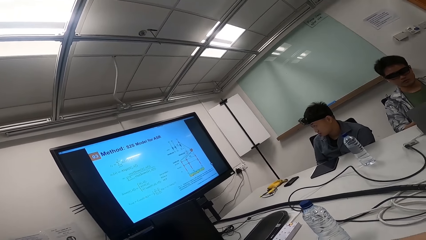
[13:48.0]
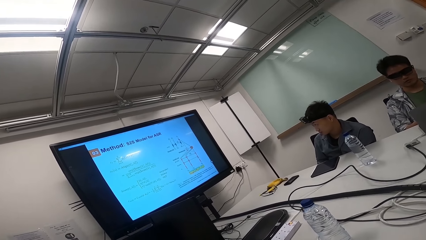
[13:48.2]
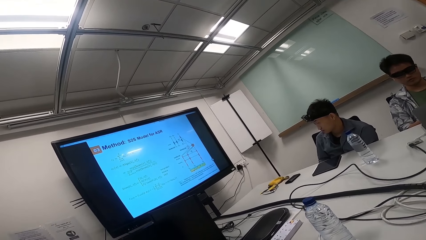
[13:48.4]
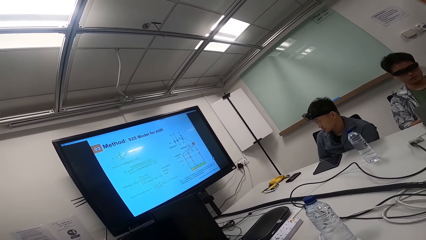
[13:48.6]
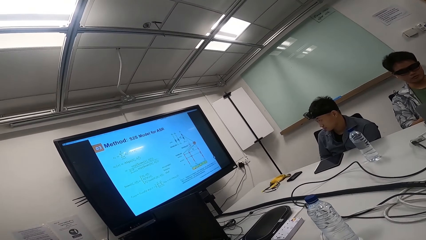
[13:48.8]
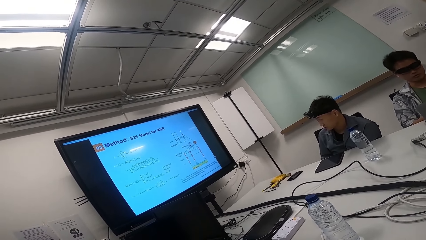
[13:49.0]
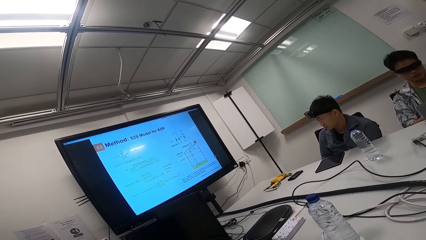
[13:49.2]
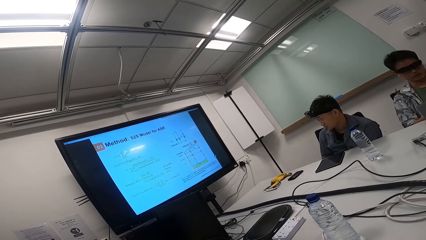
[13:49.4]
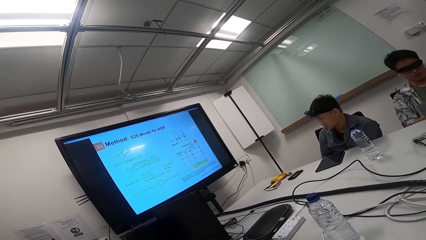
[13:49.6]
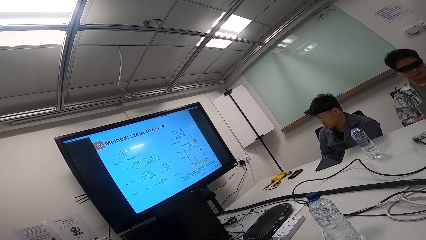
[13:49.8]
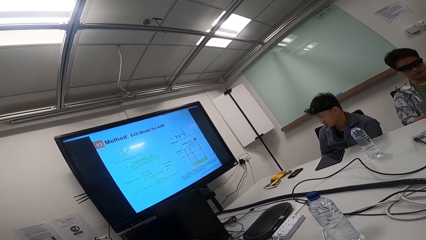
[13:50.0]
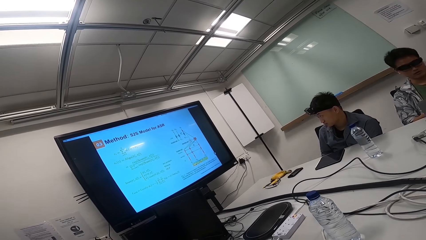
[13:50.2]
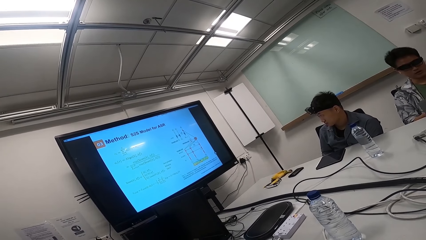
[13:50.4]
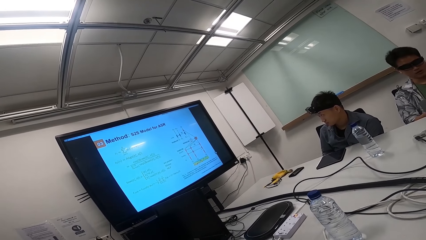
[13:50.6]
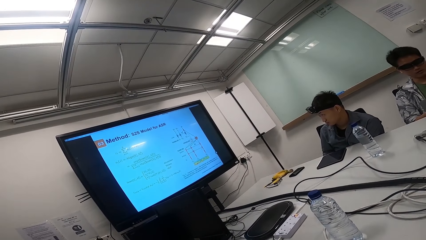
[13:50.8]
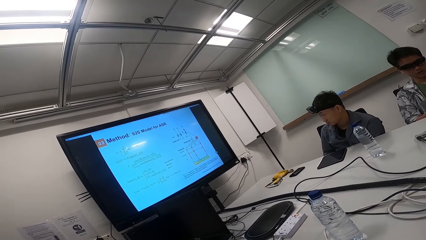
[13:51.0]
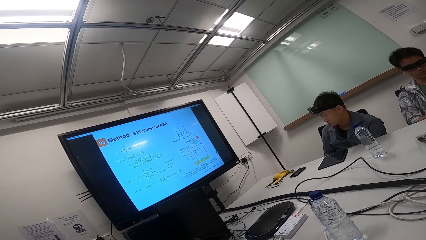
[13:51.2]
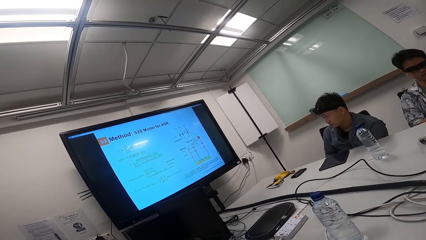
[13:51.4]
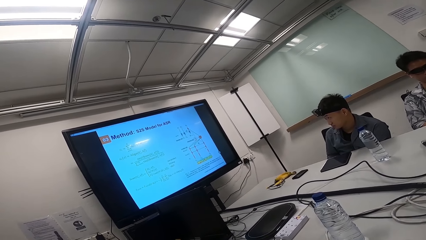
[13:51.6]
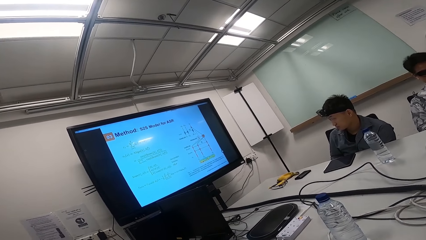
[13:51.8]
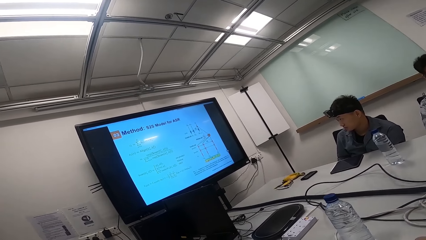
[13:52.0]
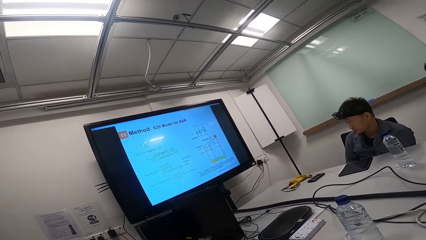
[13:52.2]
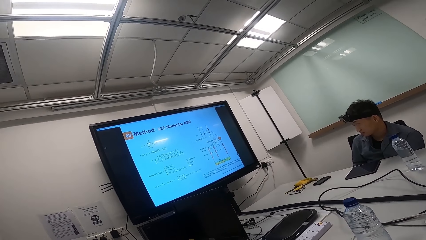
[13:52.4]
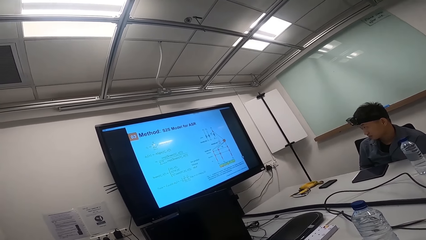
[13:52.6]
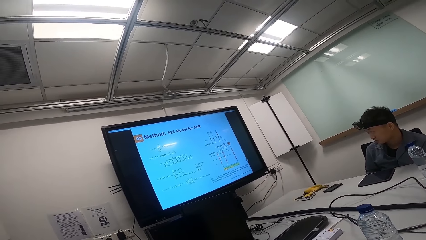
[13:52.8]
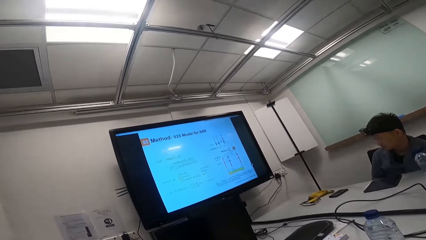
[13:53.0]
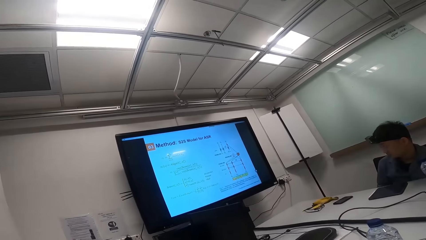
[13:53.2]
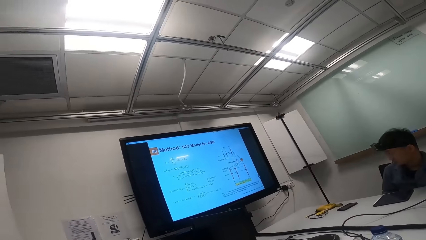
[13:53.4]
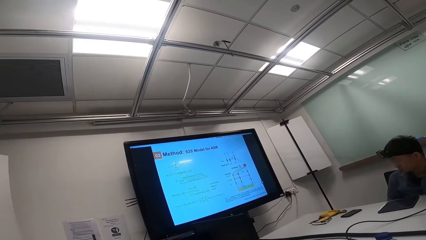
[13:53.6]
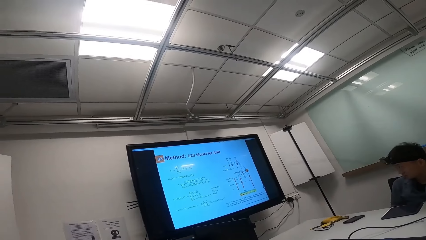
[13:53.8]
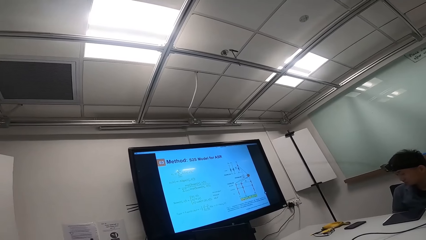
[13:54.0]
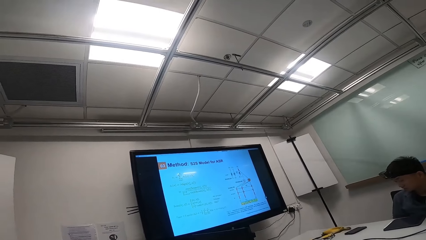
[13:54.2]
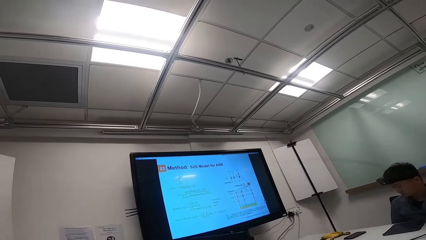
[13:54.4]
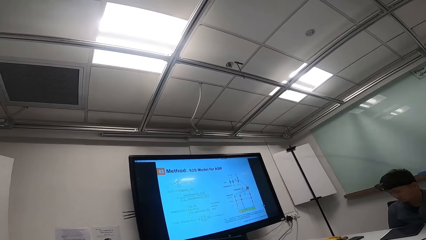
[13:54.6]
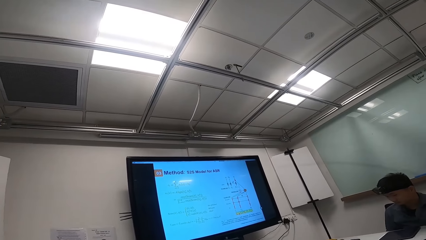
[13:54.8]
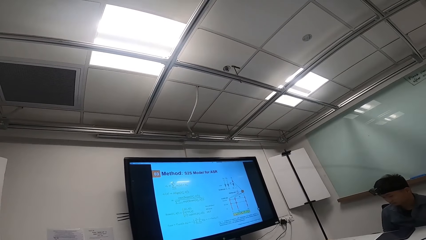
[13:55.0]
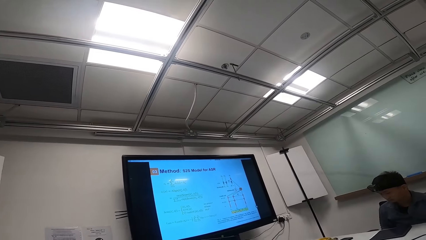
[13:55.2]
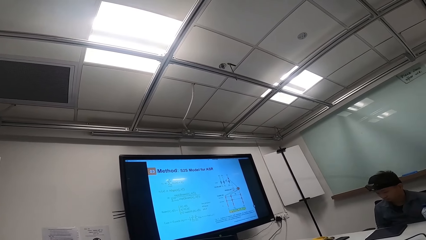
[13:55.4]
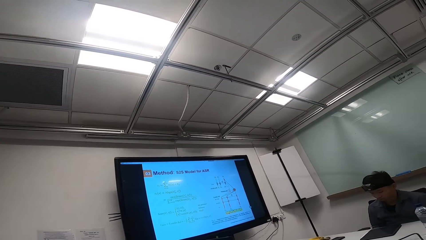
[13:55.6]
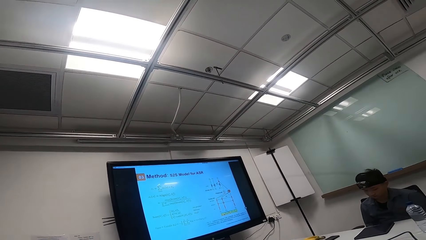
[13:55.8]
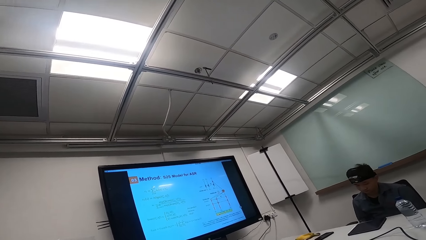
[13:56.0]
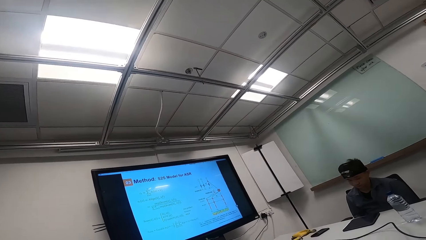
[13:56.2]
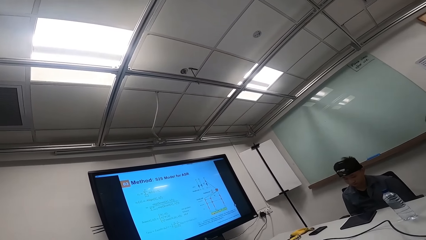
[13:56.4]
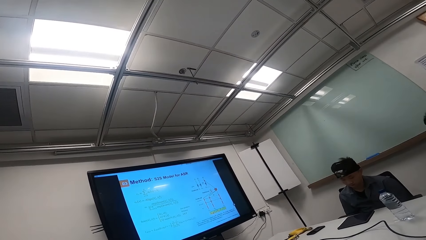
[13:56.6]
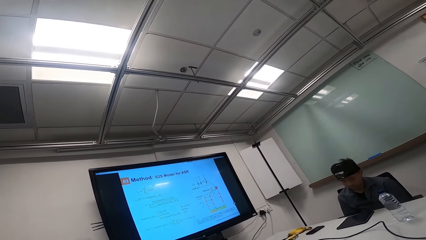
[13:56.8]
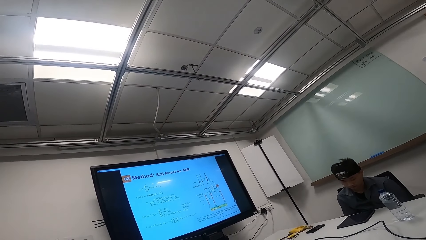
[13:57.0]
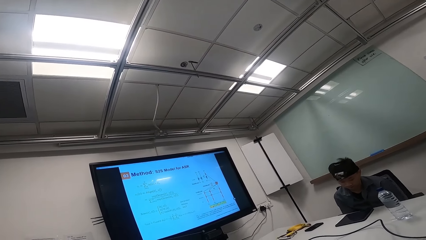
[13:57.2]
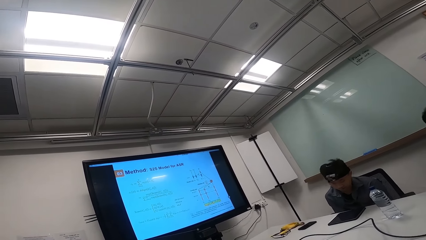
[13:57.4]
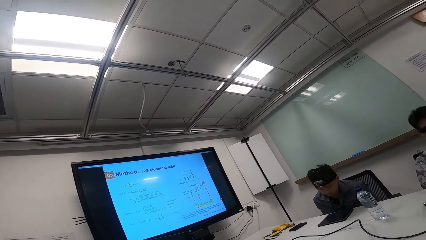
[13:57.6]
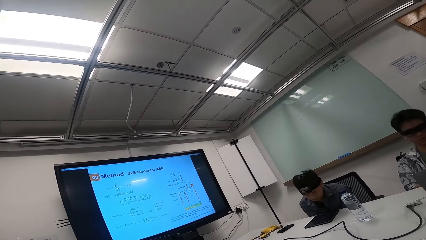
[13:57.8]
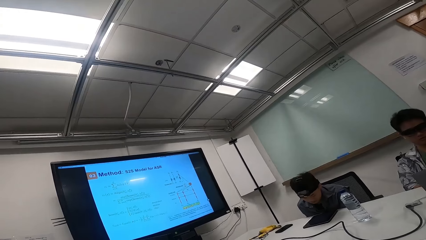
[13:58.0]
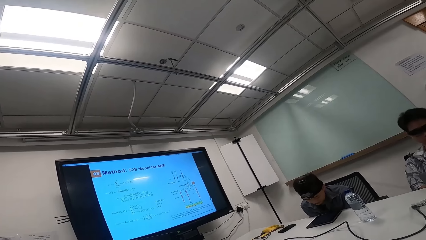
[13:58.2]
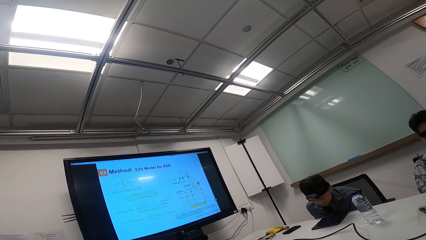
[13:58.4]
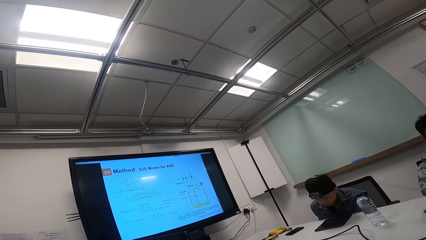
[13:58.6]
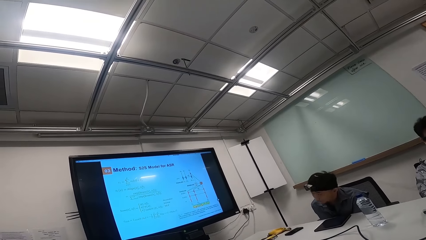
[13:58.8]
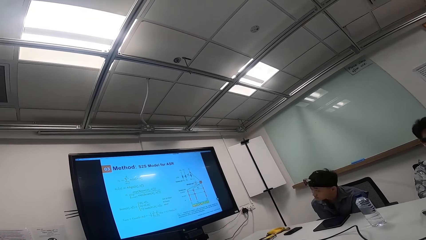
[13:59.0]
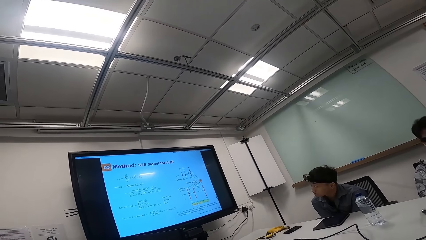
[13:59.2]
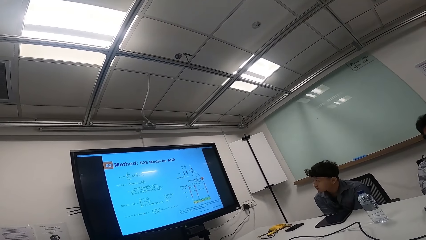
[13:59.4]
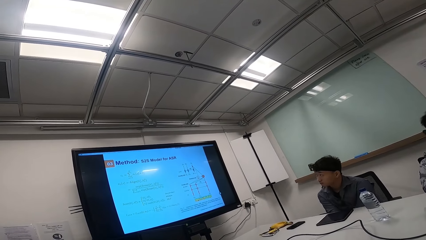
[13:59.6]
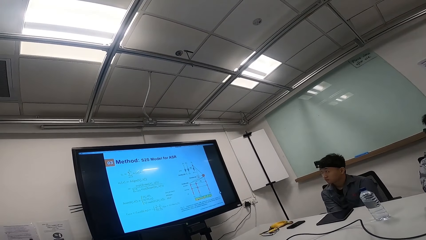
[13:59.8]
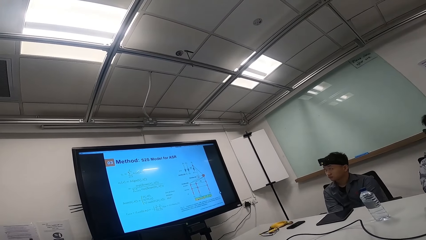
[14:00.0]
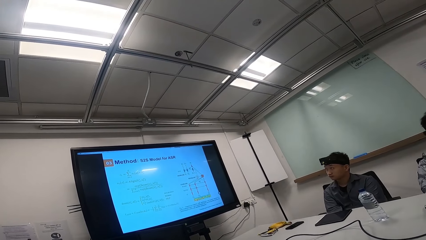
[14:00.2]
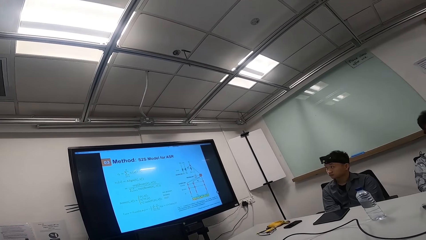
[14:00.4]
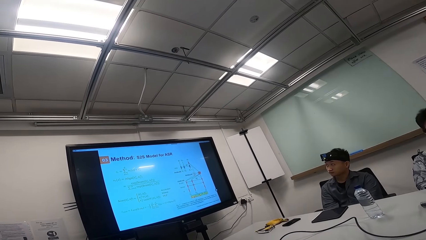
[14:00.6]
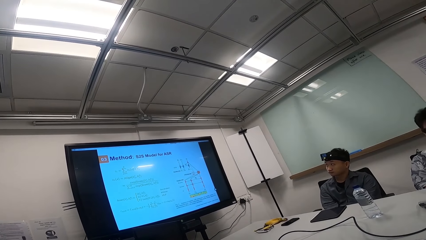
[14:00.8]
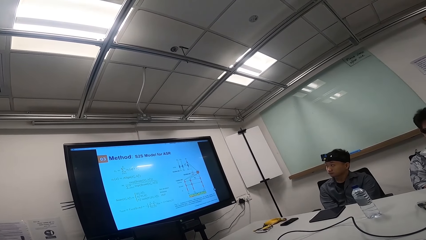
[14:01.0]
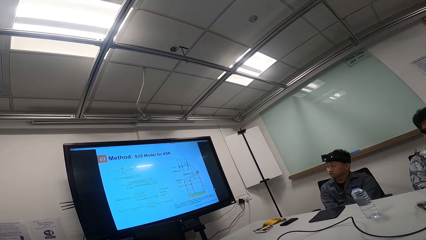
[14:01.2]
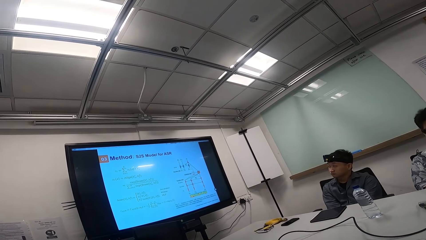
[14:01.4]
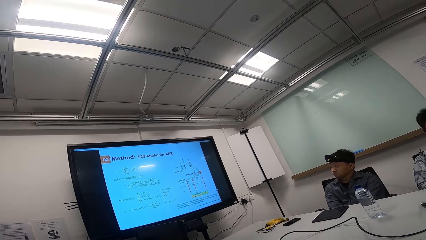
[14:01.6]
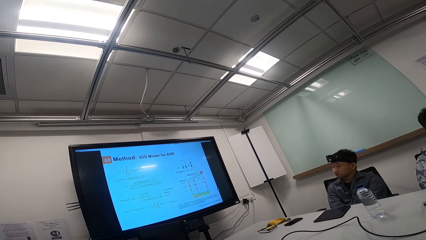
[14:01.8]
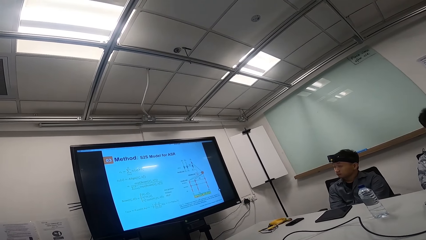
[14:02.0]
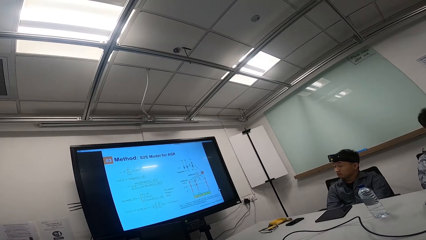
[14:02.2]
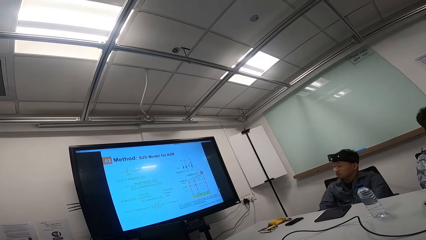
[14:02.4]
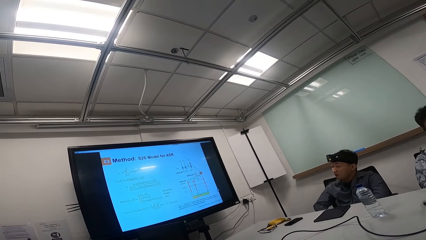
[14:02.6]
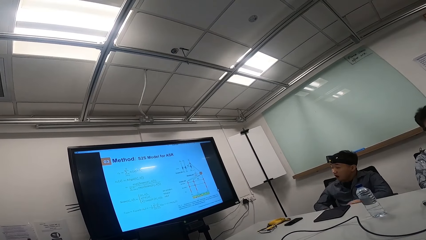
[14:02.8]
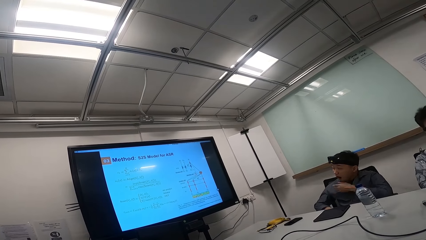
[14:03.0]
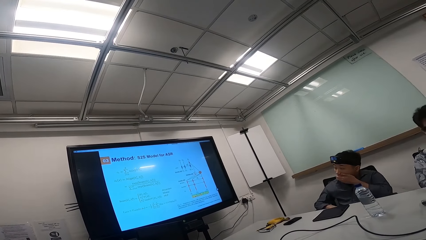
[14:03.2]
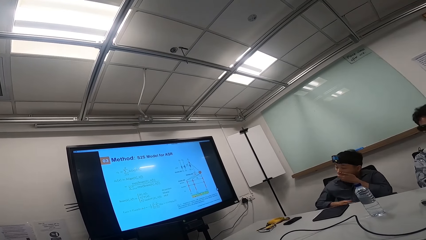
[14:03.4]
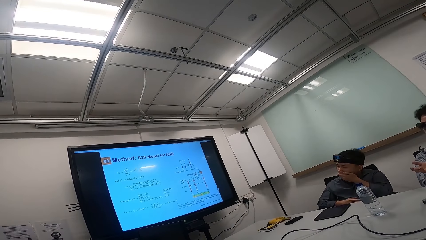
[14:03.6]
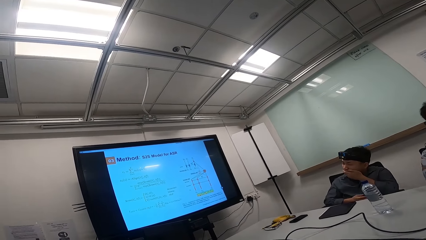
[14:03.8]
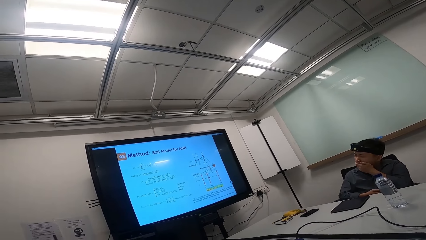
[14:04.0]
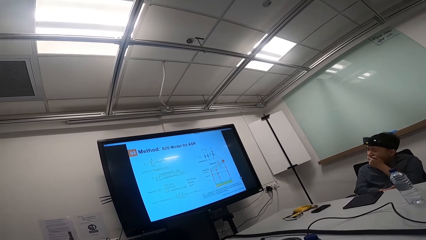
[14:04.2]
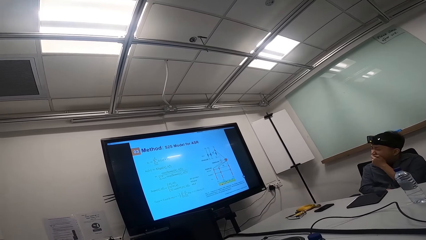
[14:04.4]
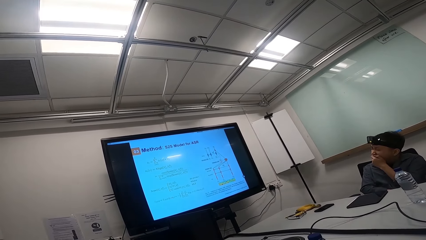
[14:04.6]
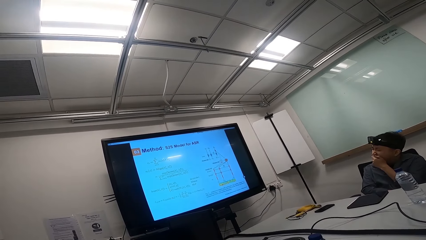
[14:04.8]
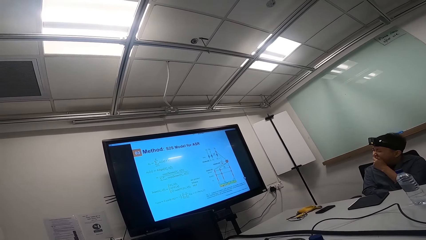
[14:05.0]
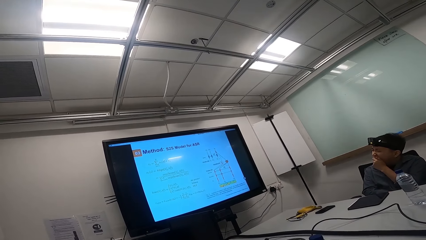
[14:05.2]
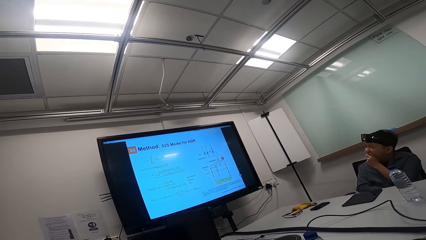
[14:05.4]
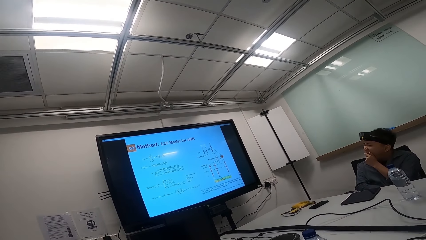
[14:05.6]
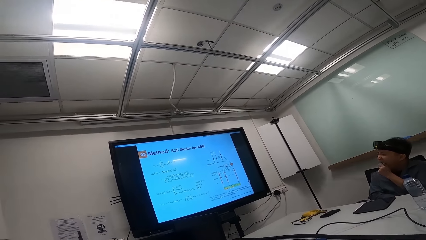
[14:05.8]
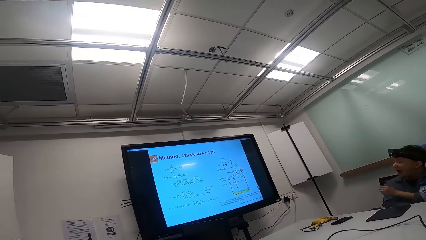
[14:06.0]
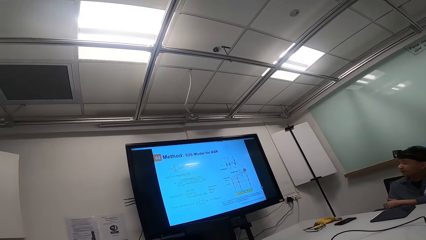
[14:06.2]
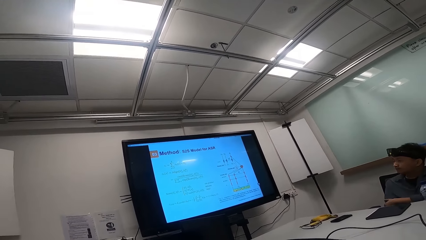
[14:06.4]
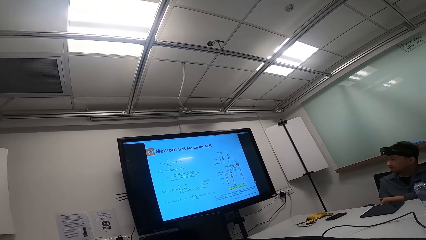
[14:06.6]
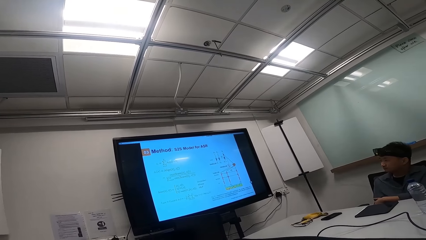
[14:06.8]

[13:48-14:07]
A person looks at the TV. Another person reads on the laptop.
